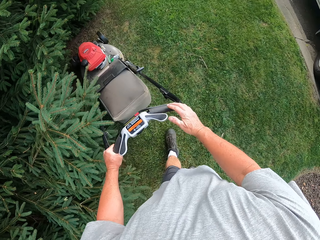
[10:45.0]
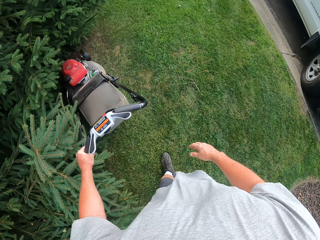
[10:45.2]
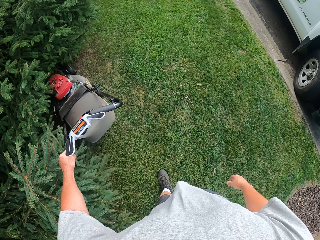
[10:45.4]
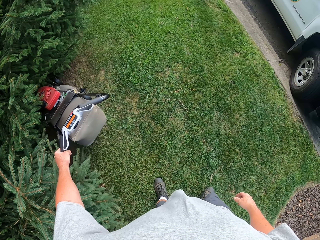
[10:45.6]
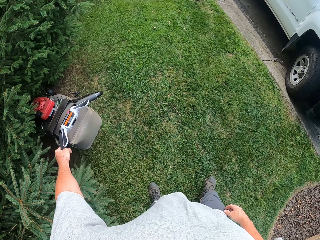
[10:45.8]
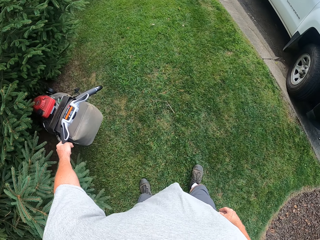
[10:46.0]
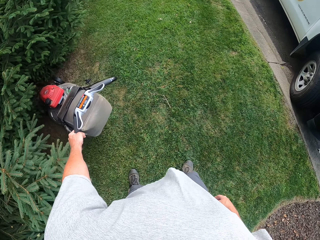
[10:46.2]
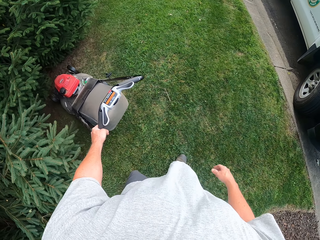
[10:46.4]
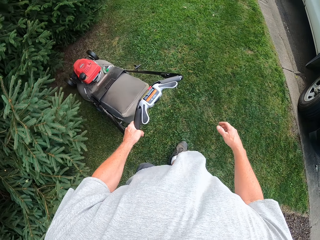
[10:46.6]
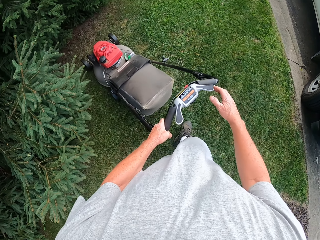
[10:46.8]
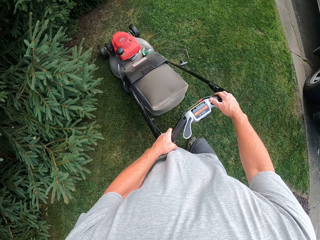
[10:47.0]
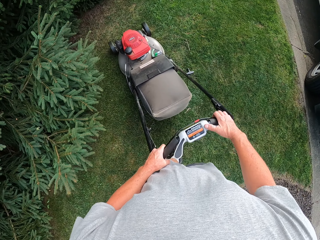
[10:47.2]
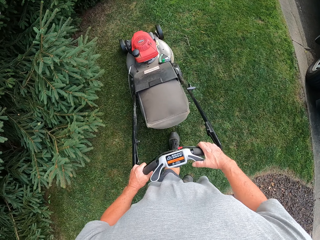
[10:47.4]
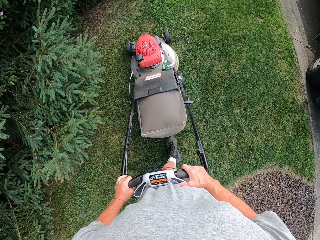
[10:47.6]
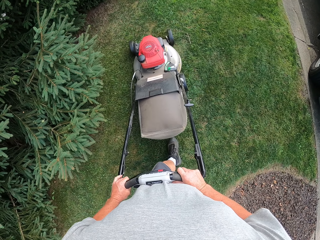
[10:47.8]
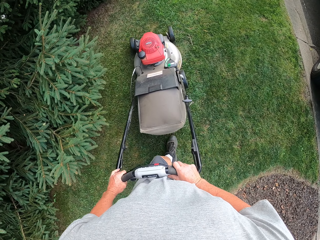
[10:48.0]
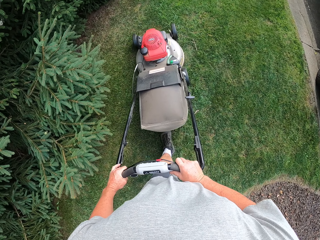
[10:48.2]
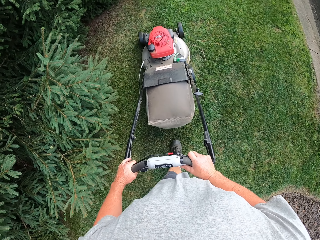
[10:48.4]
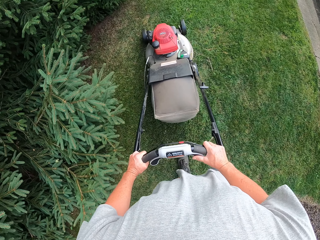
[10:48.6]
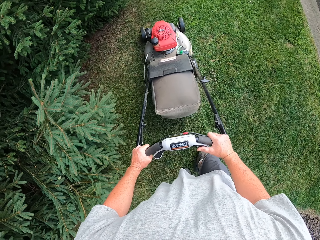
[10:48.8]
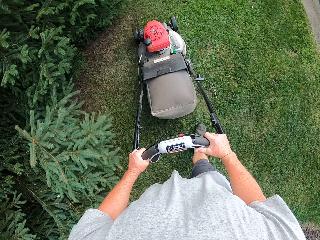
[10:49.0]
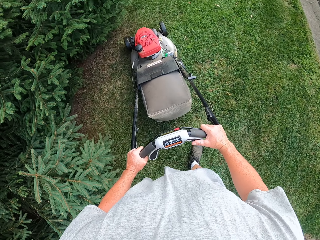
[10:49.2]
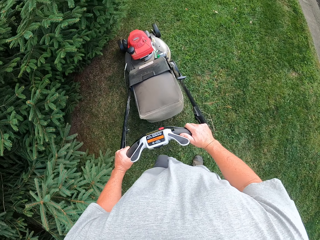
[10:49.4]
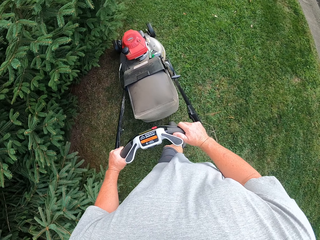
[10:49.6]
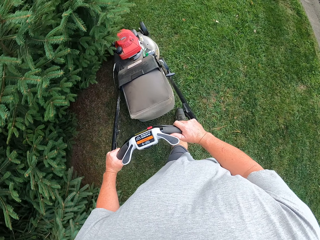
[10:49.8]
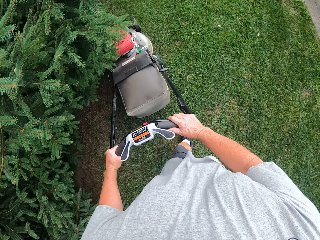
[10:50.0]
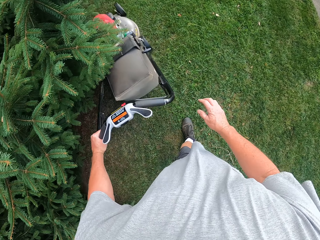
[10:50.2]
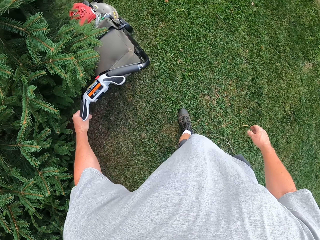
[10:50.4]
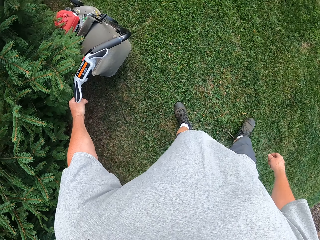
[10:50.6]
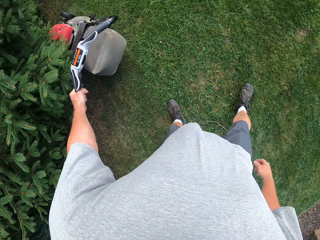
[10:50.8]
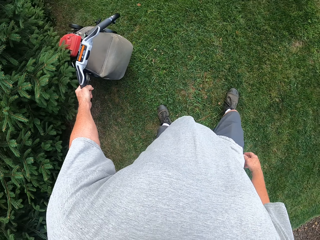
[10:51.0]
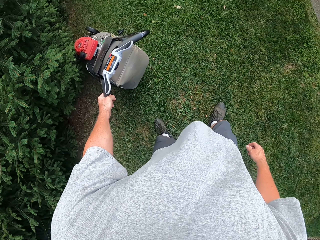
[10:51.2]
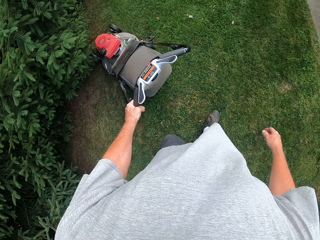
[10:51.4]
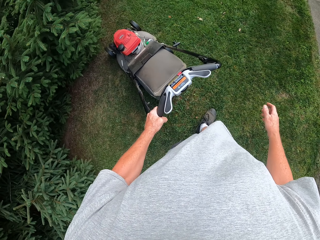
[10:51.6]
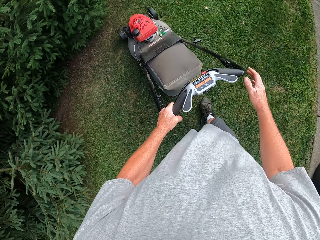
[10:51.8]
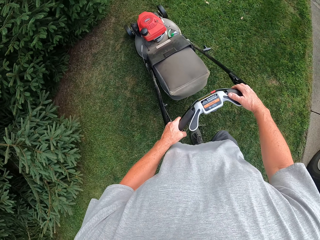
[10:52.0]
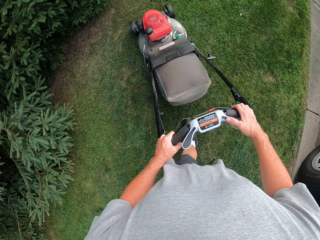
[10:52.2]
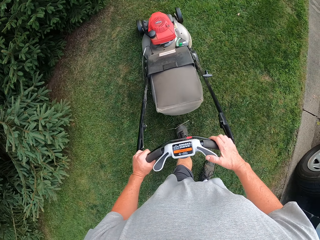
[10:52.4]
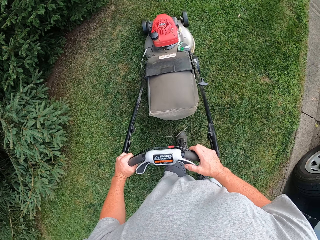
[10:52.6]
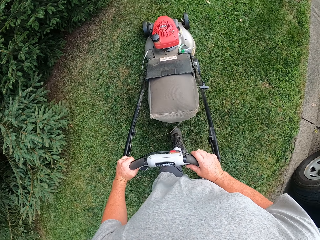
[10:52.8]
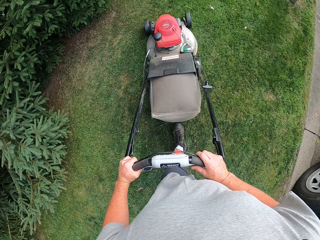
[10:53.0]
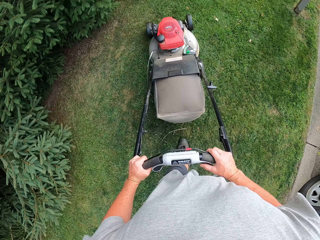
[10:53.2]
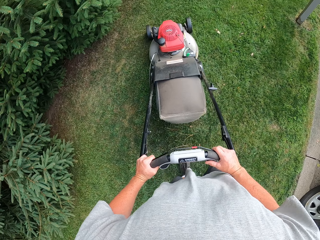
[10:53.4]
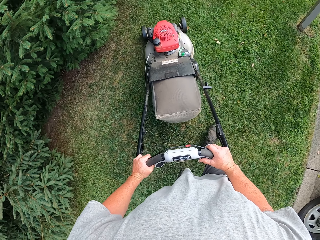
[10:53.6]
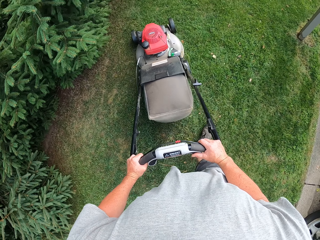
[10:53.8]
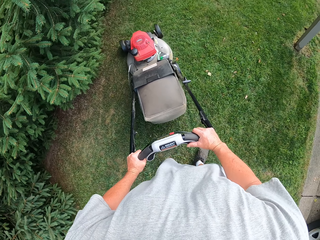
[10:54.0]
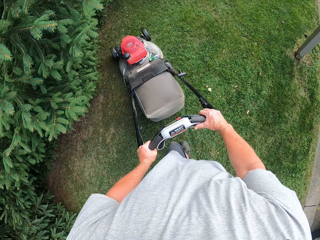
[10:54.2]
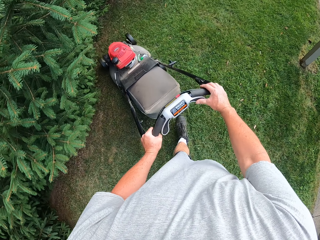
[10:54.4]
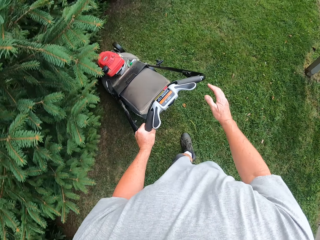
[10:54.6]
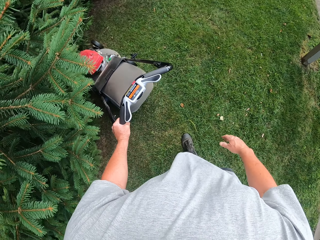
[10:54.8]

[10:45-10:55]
The camera wearer moves a lawn mower backwards. They mow the lawn with the lawn mower. They move the lawn mower backwards. They mow the lawn with the lawn mower.

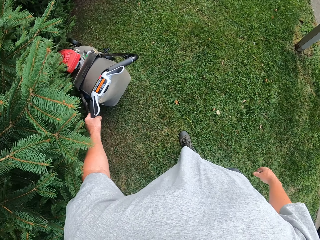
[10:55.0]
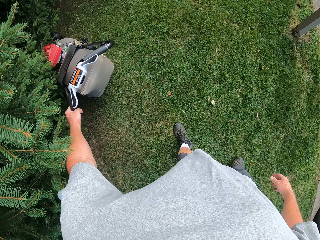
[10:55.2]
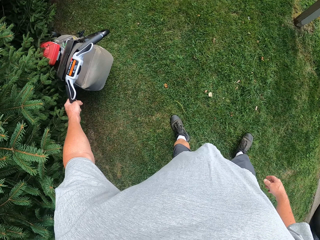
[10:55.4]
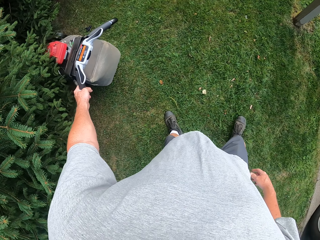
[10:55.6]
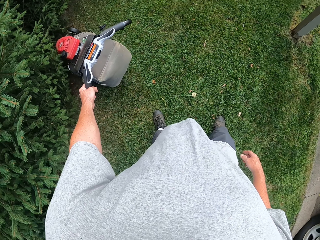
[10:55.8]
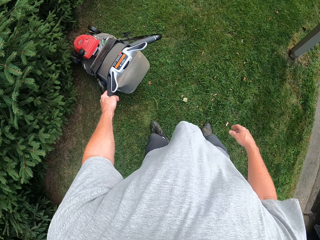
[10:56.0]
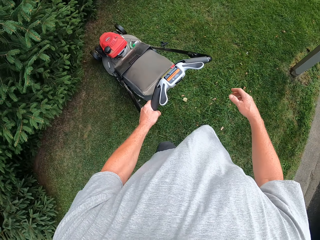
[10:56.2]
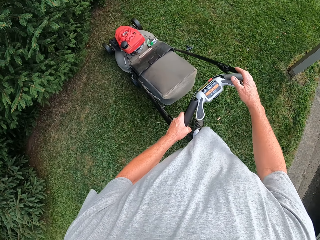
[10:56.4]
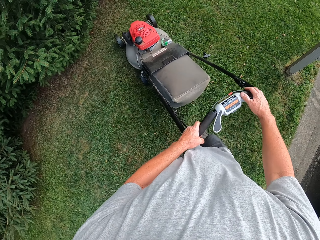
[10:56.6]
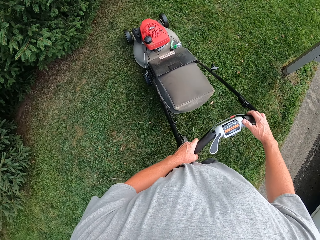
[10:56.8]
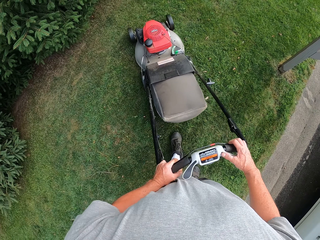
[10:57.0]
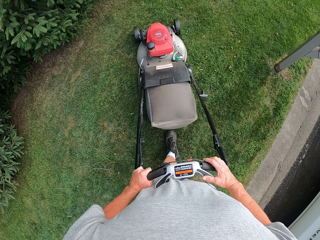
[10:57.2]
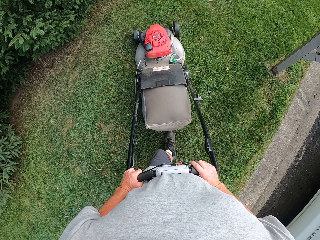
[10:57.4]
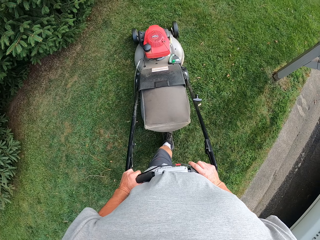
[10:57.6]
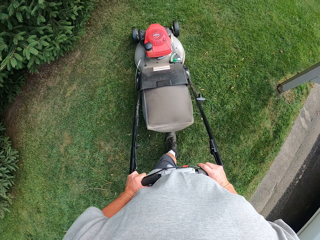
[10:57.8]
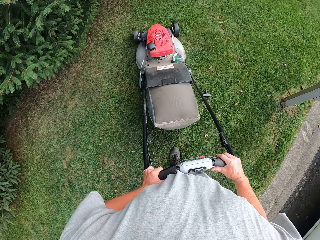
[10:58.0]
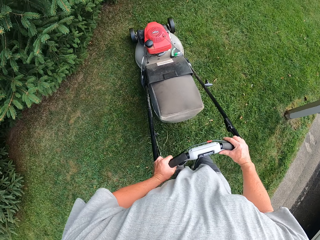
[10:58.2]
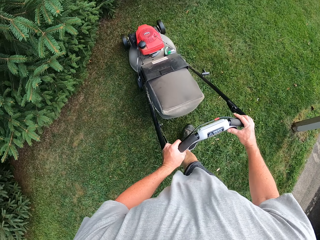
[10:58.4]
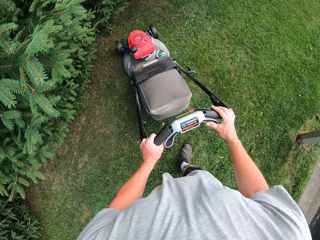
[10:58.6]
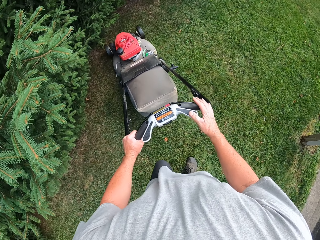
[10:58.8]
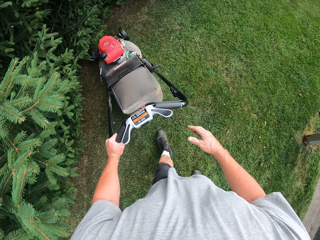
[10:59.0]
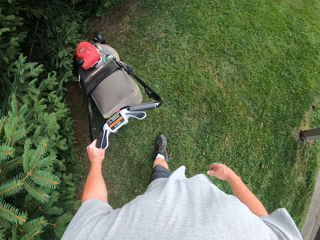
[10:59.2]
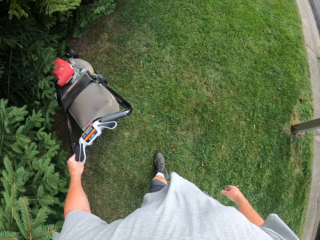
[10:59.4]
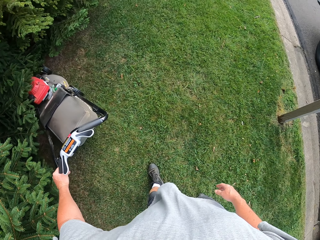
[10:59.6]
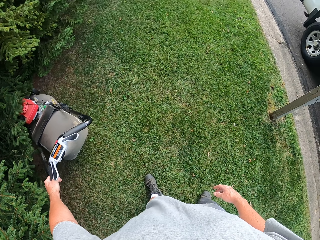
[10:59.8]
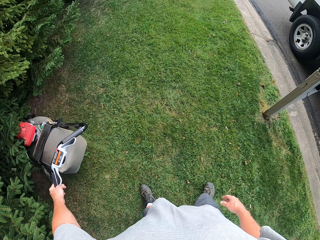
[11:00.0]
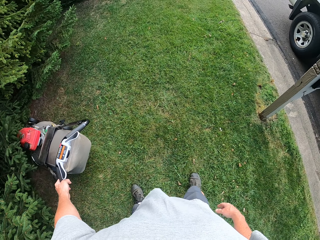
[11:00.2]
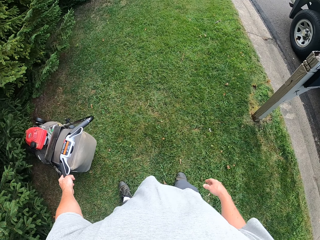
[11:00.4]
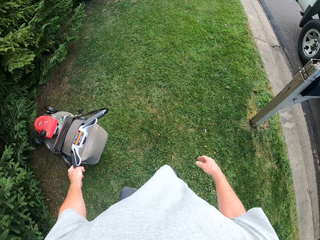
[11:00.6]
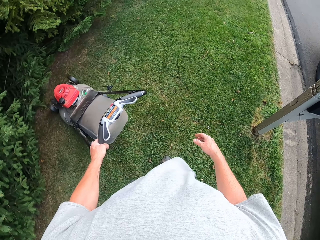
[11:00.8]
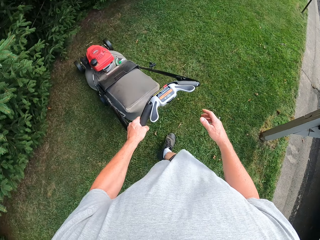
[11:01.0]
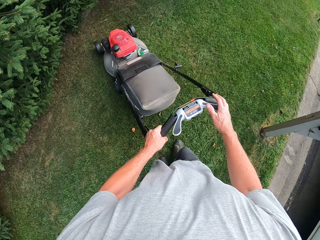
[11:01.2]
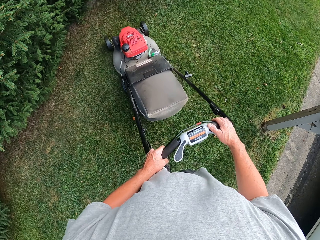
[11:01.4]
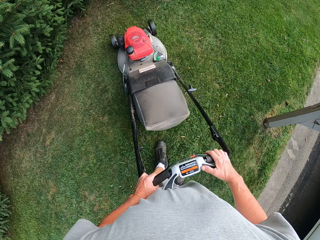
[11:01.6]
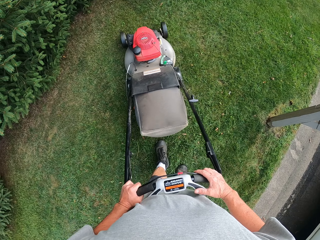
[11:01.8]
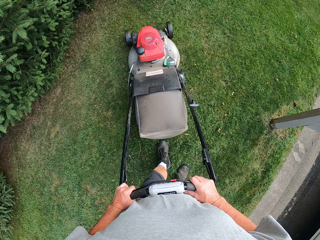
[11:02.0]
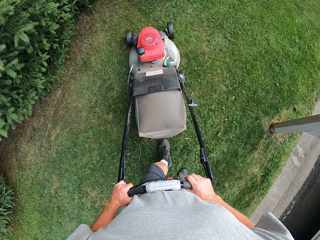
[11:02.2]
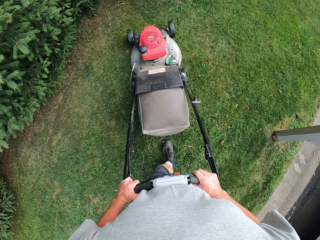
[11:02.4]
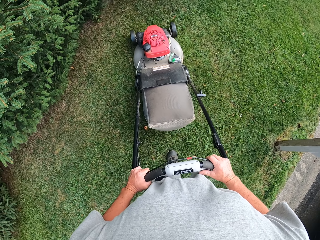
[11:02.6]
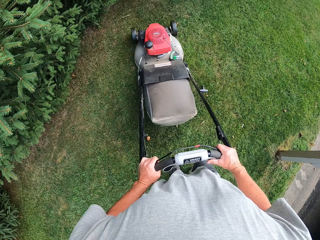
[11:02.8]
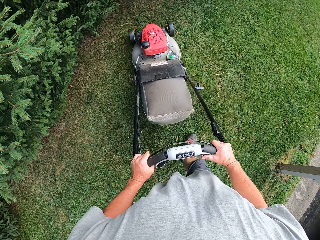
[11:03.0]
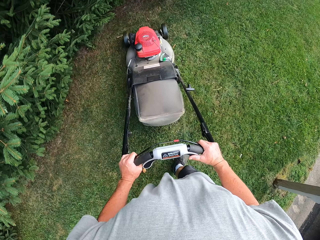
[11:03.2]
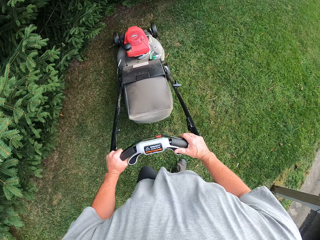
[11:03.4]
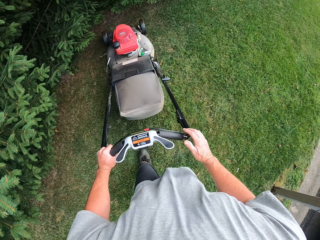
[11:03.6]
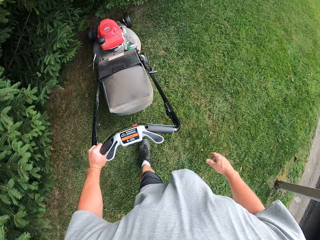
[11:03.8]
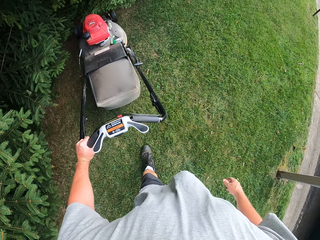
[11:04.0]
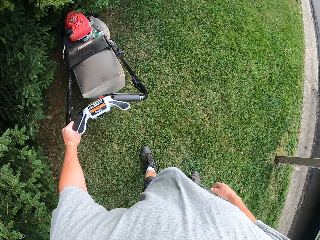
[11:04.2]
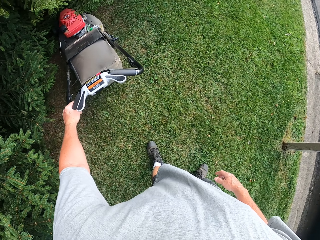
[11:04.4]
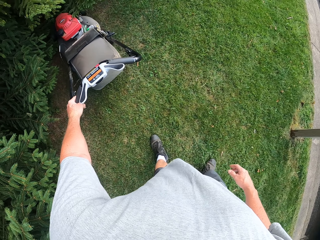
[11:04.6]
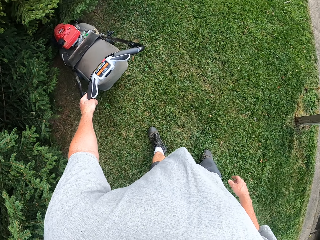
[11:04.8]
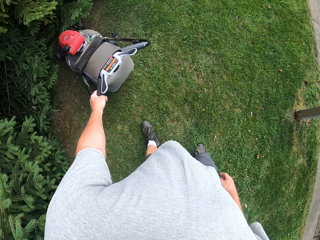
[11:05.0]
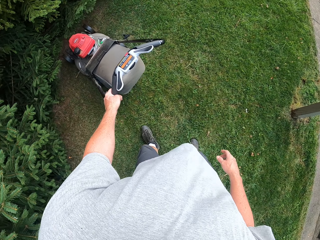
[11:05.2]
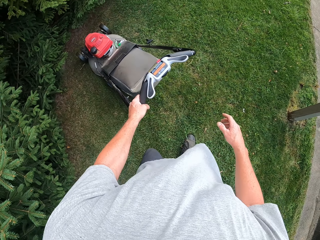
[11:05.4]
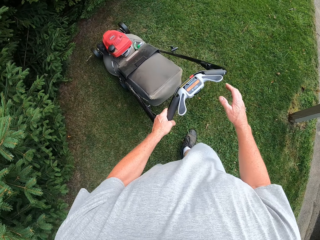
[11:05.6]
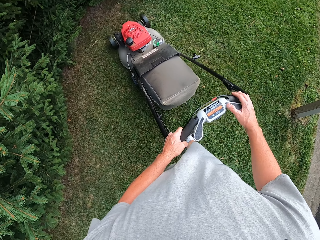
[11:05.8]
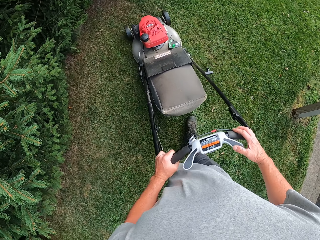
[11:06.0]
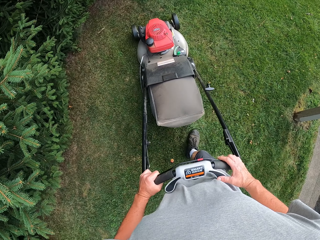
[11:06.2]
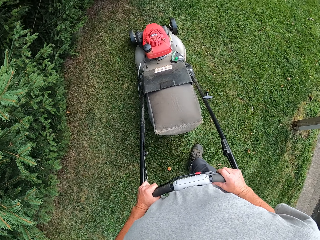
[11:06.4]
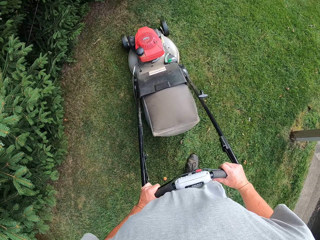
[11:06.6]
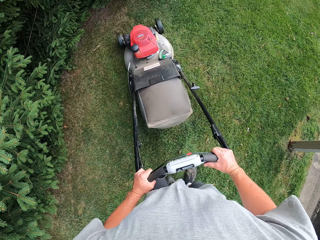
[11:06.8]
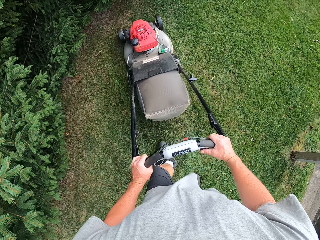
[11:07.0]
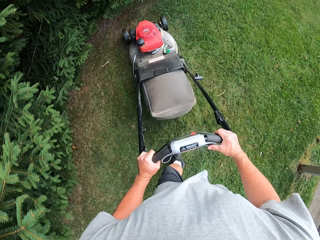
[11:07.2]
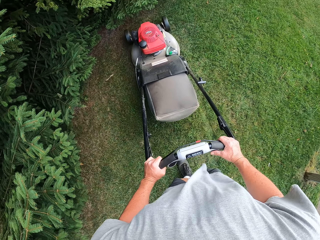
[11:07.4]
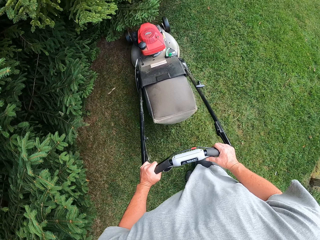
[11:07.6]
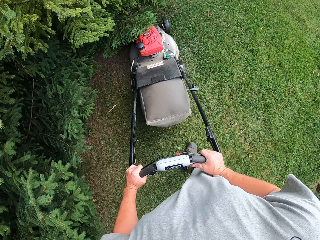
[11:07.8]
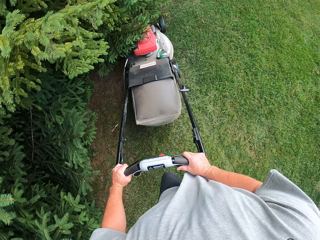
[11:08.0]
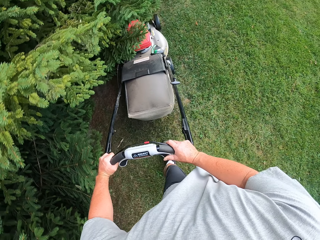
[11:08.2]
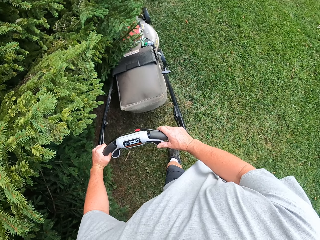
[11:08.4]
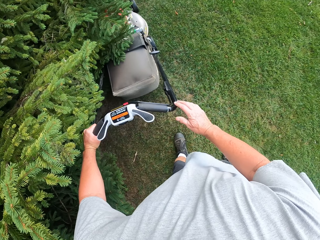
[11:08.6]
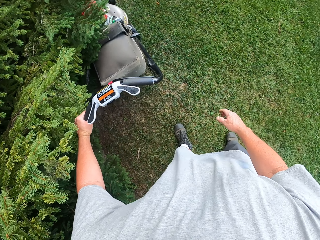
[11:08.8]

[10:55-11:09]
The camera wearer moves a lawn mower backwards. They mow the lawn with the lawn mower. They move the lawn mower backwards. They mow the lawn with the lawn mower. They move the lawn mower backwards. They mow the lawn with the lawn mower.
